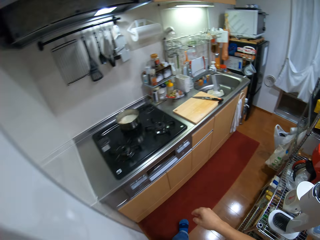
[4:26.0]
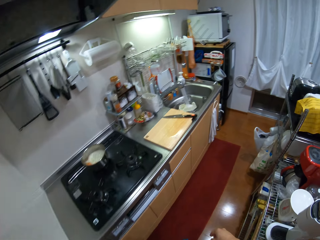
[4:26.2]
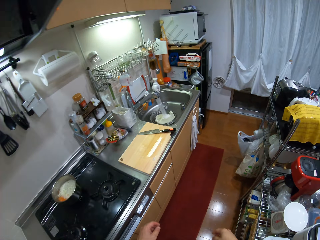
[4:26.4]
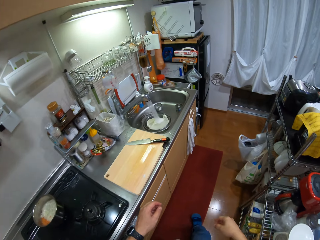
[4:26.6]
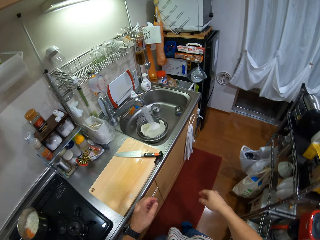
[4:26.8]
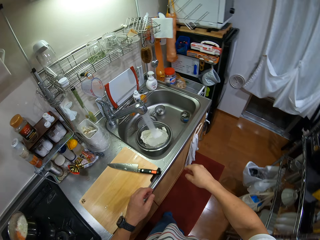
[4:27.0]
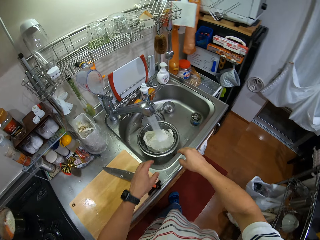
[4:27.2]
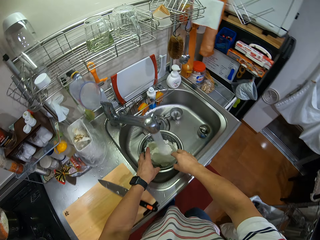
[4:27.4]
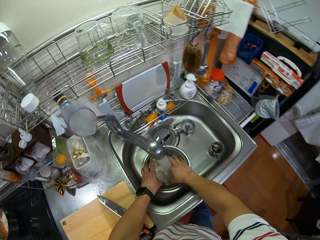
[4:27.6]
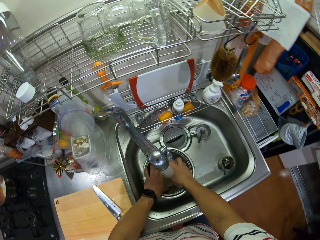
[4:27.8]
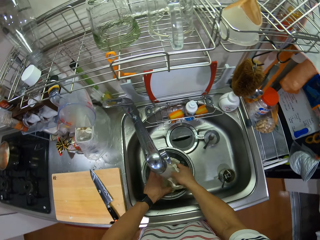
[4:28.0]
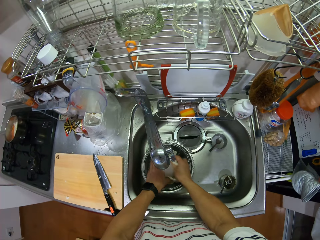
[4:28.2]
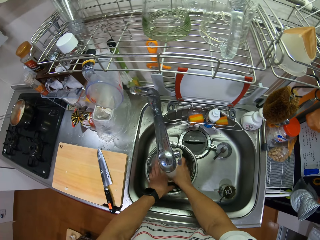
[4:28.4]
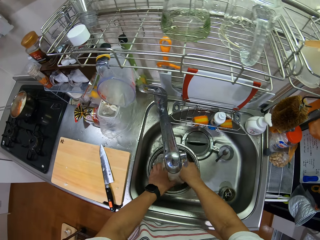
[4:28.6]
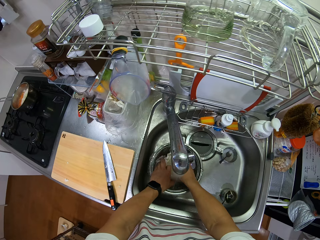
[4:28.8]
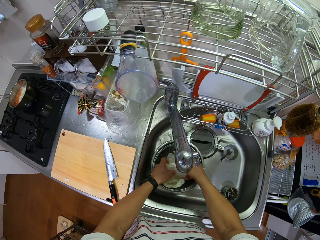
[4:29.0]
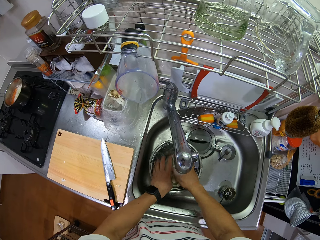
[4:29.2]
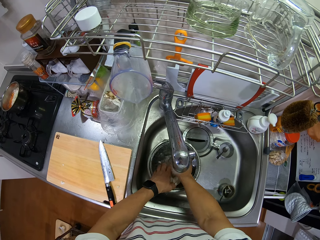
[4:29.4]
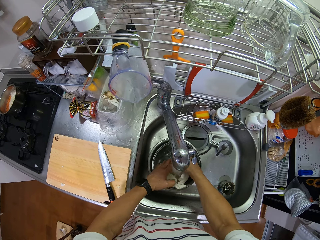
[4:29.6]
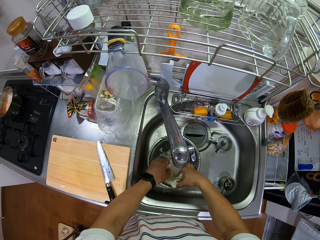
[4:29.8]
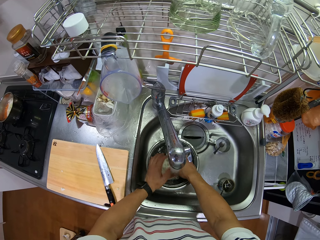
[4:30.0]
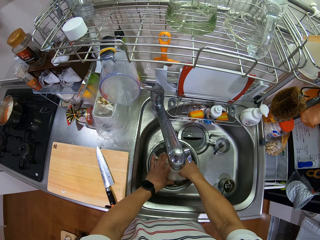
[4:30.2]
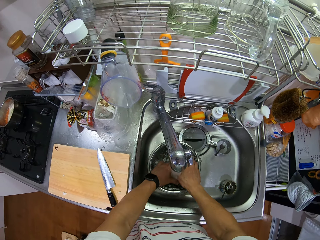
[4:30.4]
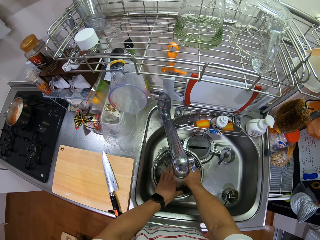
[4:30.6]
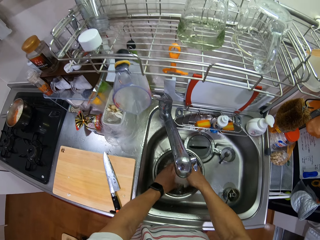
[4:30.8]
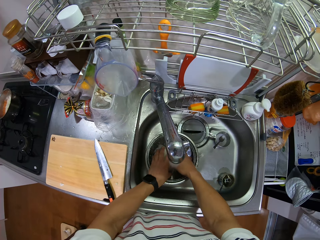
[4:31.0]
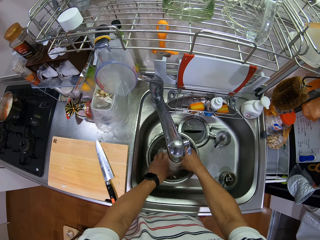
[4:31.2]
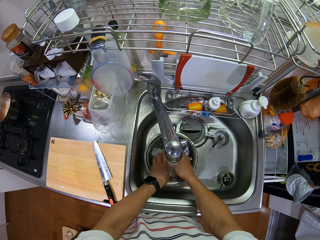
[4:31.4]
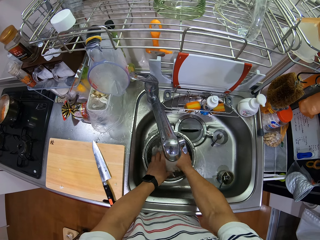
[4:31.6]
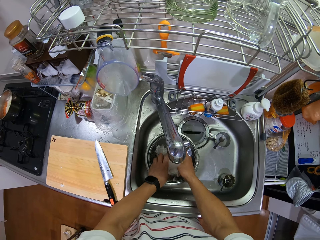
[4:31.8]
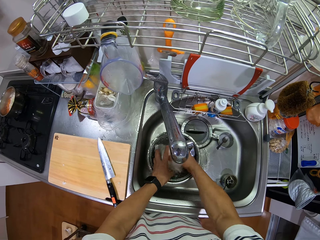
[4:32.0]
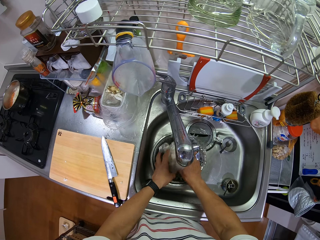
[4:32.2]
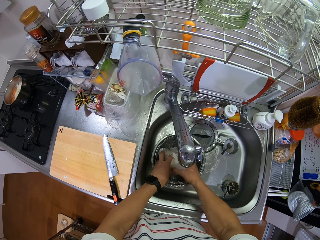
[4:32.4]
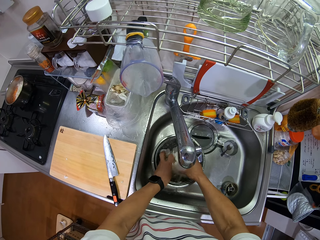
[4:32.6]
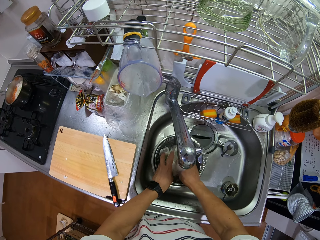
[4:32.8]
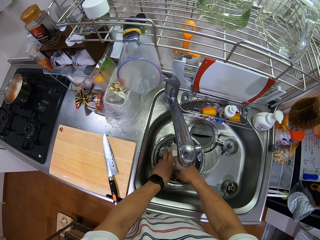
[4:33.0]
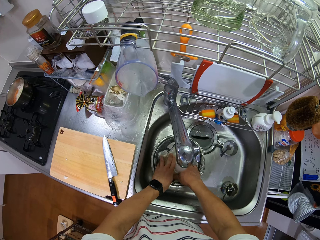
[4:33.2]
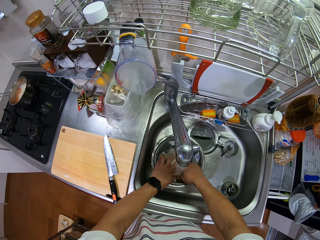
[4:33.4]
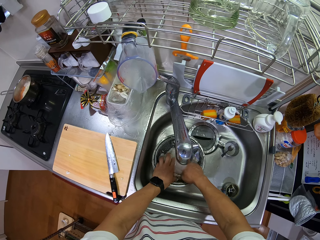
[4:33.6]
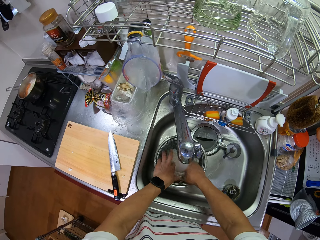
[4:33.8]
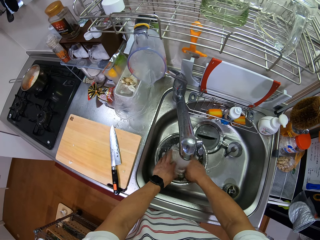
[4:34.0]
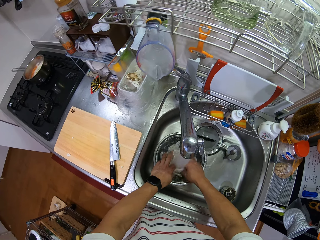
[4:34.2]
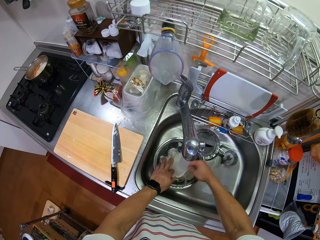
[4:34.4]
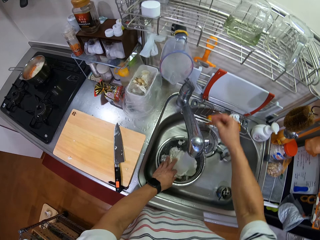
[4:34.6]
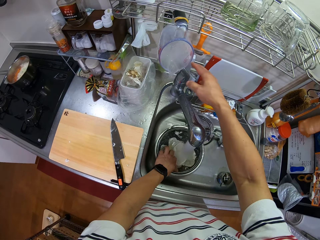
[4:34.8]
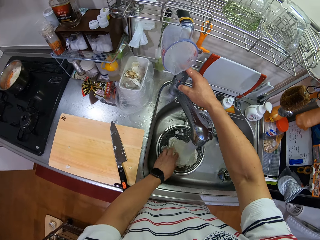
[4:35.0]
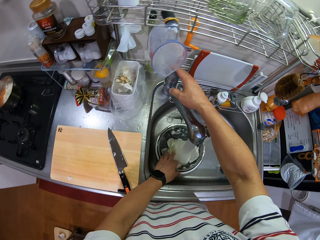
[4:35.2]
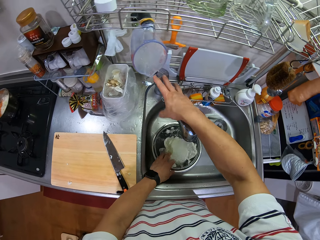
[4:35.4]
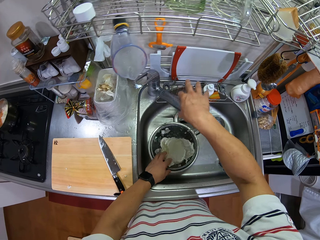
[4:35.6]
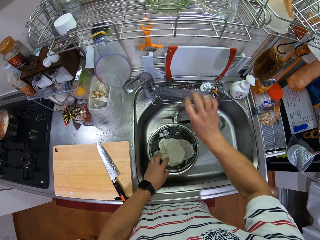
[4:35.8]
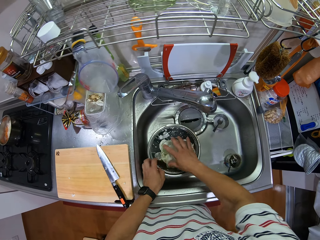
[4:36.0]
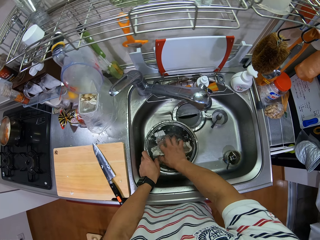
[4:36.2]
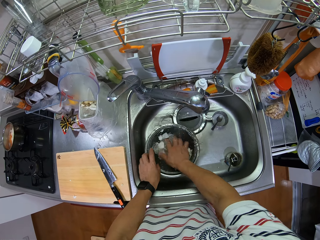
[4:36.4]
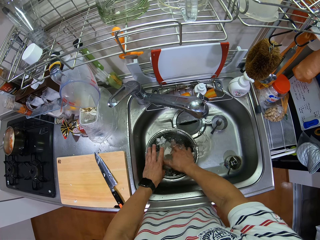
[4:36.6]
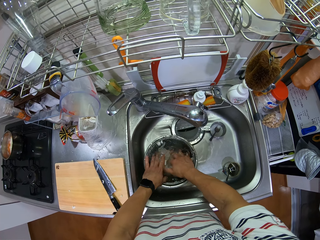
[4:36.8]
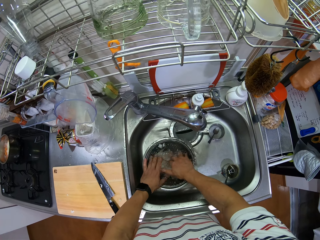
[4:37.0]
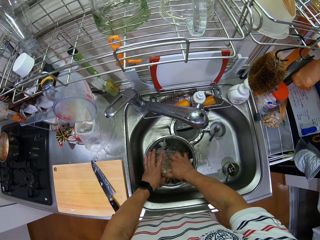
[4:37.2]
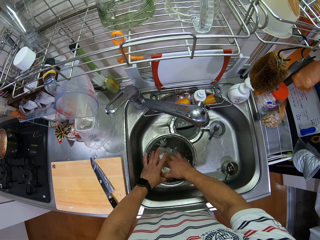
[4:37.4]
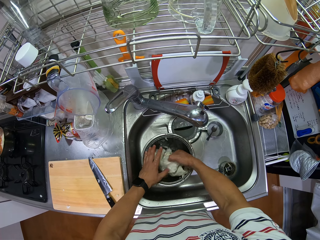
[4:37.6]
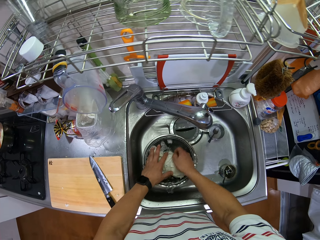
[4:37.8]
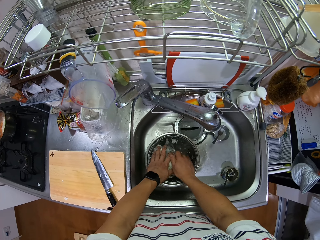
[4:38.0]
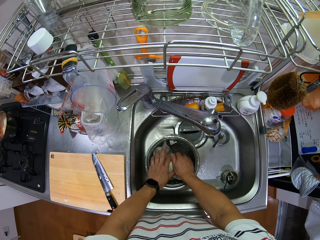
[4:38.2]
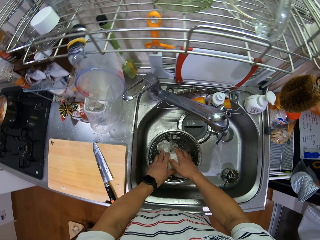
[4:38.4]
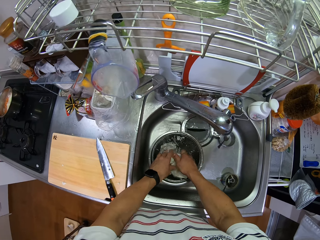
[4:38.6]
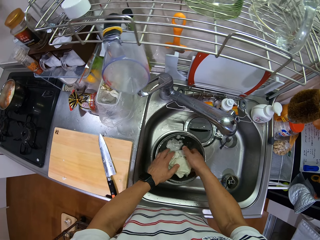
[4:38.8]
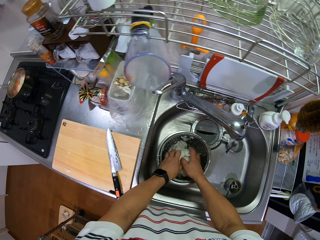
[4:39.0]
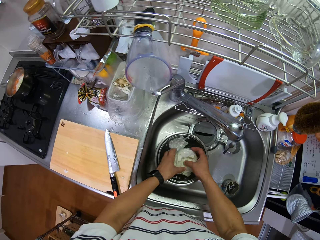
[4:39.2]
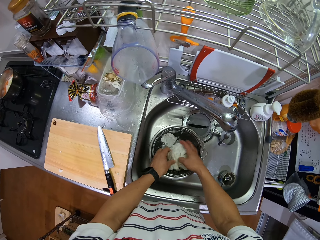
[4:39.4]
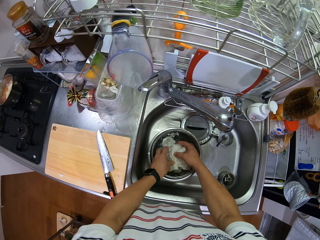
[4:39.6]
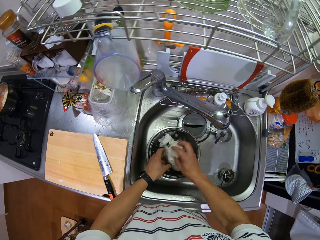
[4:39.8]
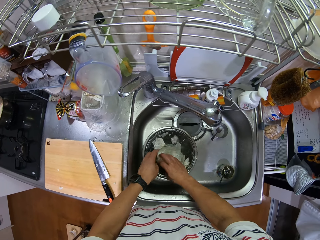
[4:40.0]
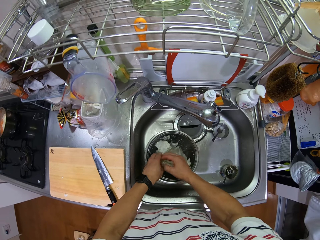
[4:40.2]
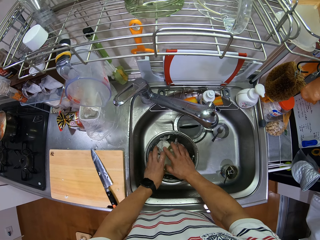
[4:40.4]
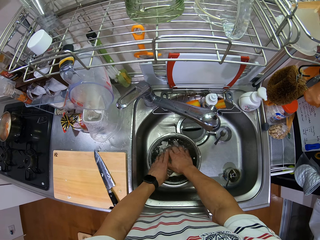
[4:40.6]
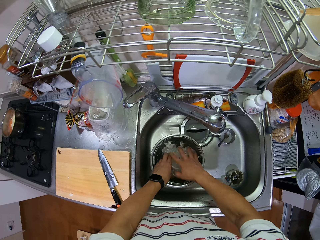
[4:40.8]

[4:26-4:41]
The camera wearer walks. They rinse the cabbage in the colander. They close the tap. They push the faucet. They rinse the cabbage in the colander.

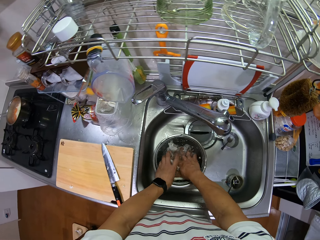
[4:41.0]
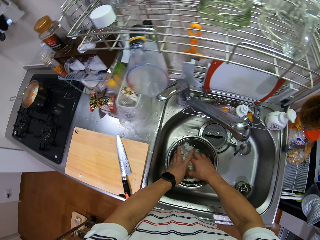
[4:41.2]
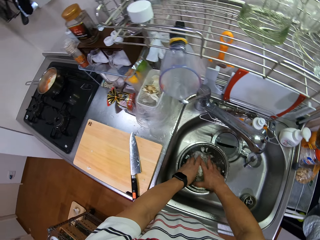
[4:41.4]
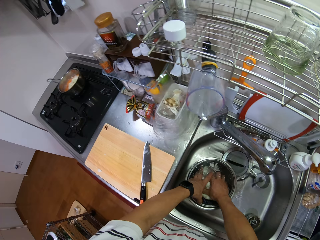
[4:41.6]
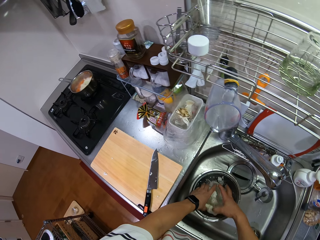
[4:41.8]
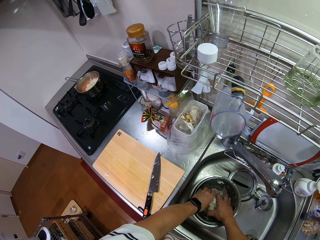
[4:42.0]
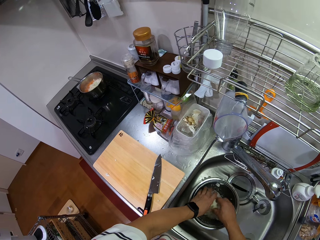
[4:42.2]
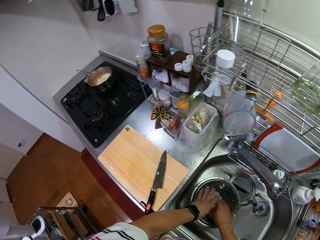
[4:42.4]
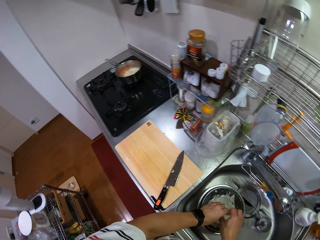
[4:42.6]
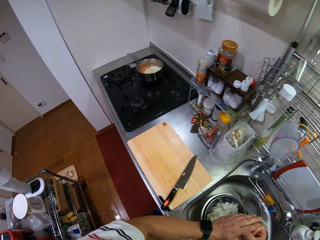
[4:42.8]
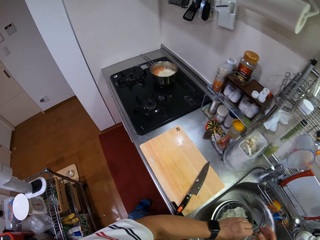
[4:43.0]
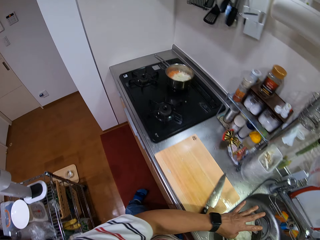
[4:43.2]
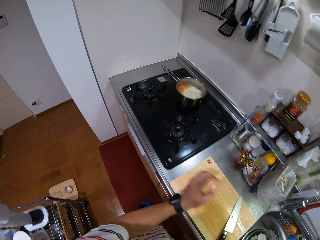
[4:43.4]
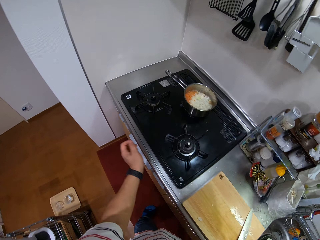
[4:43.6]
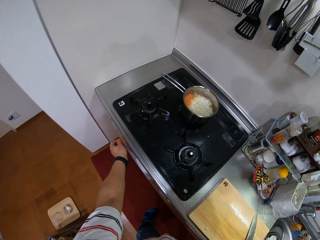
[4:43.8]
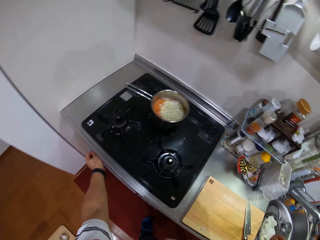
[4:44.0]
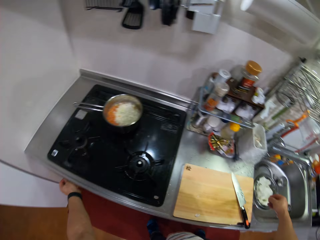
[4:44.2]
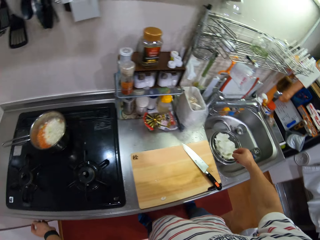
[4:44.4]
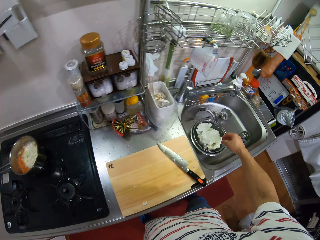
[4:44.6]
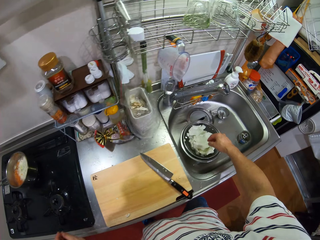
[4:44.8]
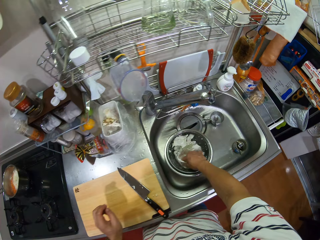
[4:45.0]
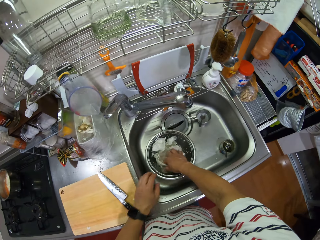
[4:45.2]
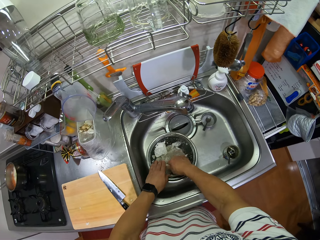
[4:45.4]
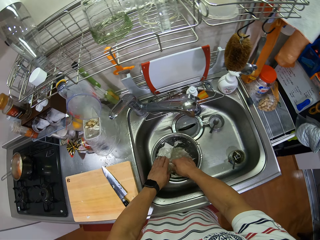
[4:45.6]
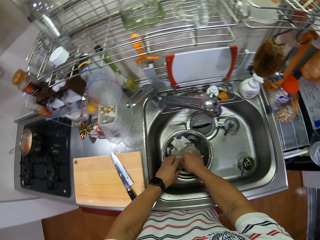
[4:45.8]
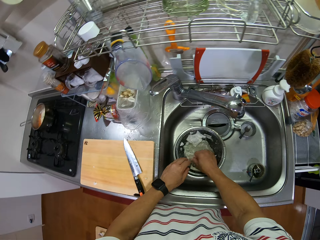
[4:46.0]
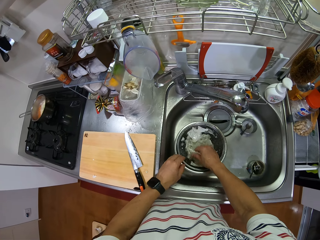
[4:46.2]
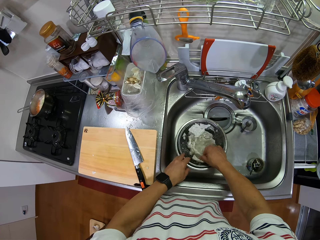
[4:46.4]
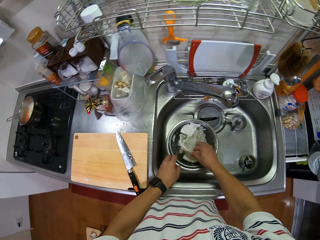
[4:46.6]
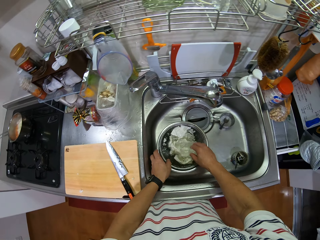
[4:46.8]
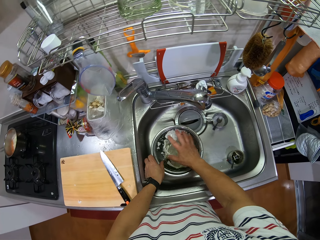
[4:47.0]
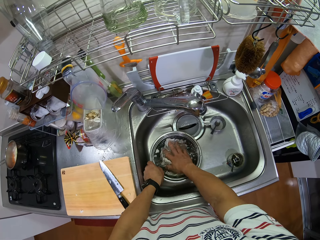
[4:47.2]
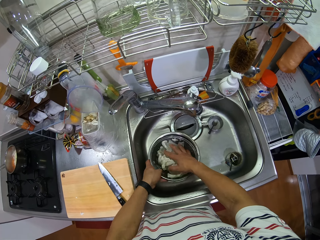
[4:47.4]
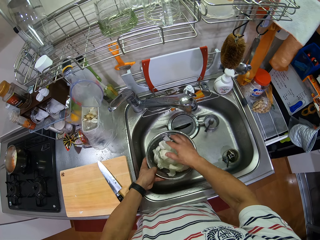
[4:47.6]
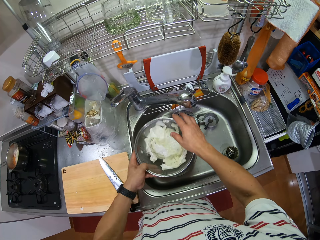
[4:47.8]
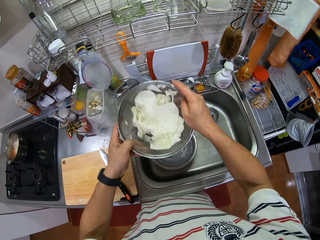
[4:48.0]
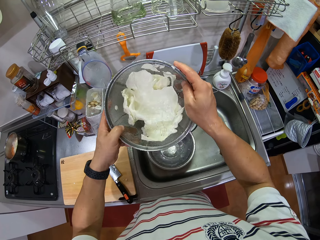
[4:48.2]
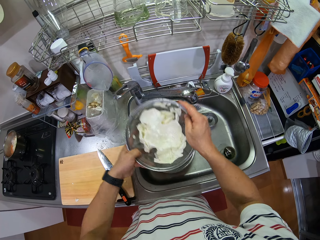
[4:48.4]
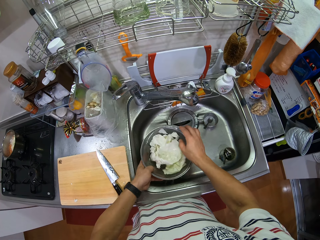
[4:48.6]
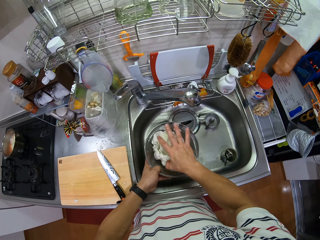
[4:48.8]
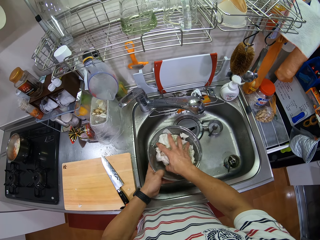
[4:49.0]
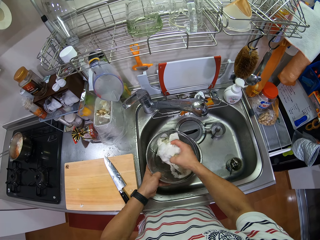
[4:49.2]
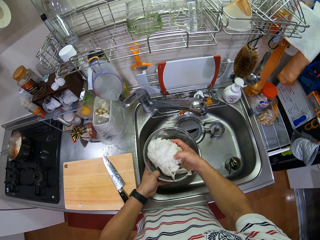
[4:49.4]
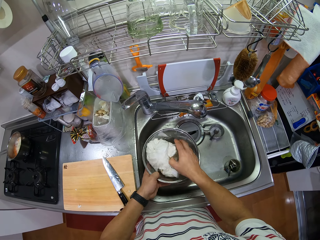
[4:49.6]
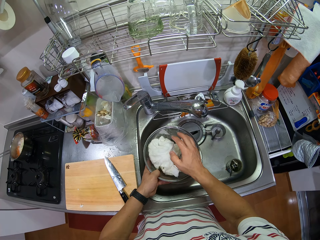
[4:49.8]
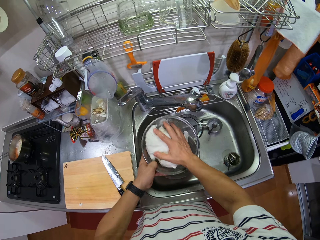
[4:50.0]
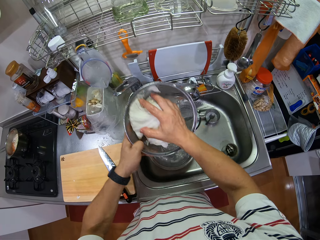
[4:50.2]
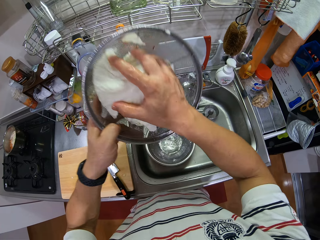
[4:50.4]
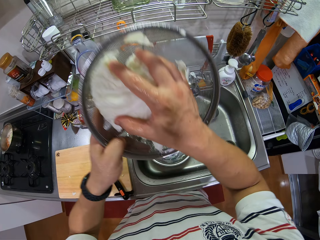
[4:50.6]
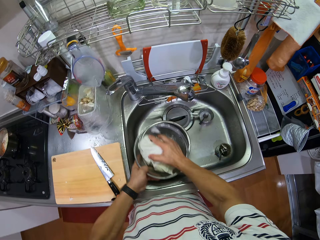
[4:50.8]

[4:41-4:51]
The camera wearer adjusts the cooker's knob. They rinse the cabbage. They drain water in the cabbage with a bowl strainer. They lift the colander. They hold the cabbage.
